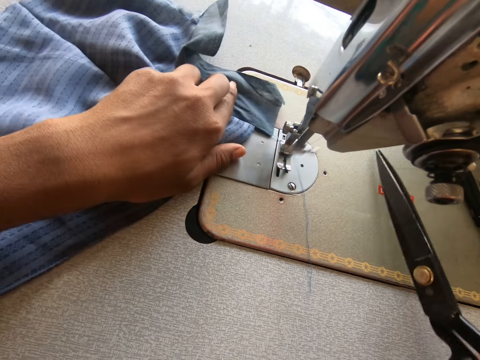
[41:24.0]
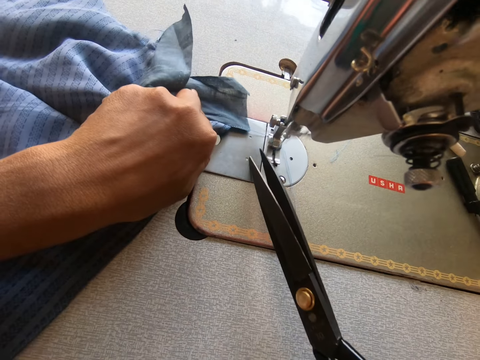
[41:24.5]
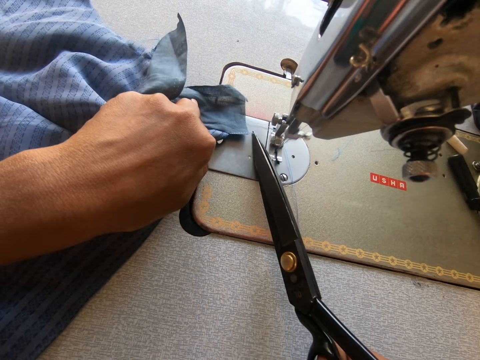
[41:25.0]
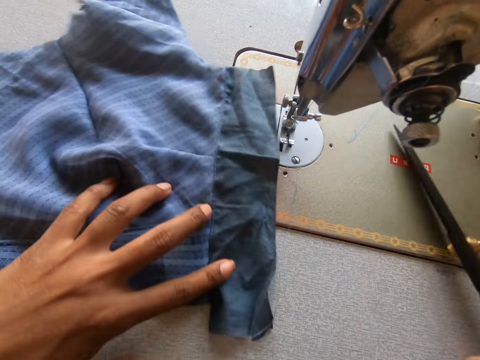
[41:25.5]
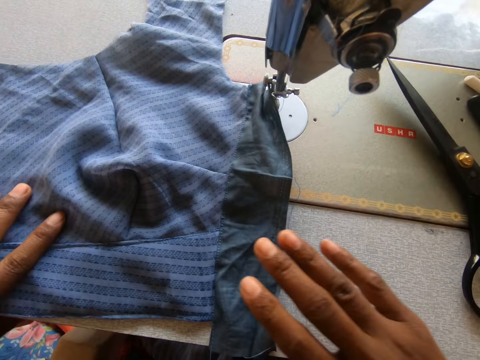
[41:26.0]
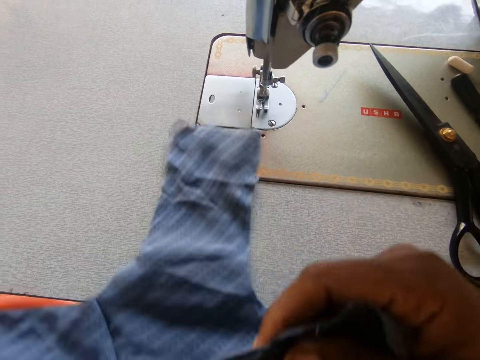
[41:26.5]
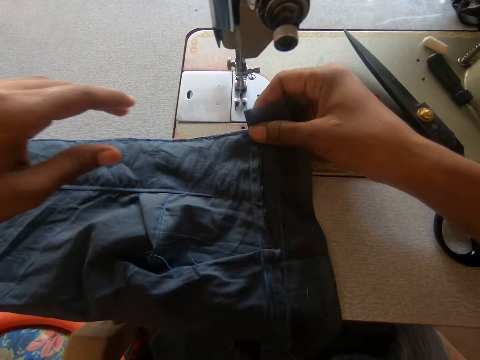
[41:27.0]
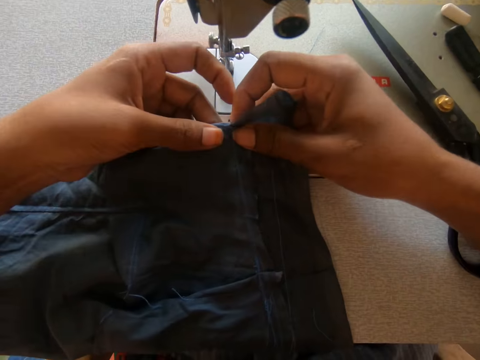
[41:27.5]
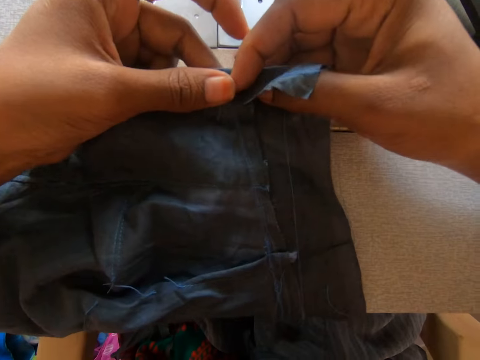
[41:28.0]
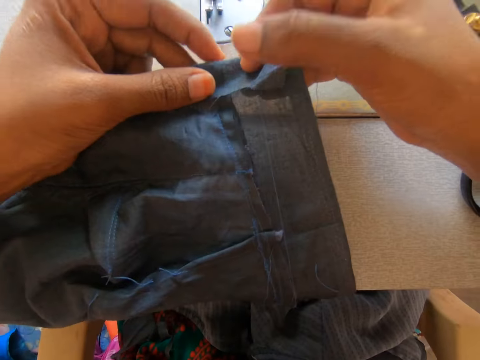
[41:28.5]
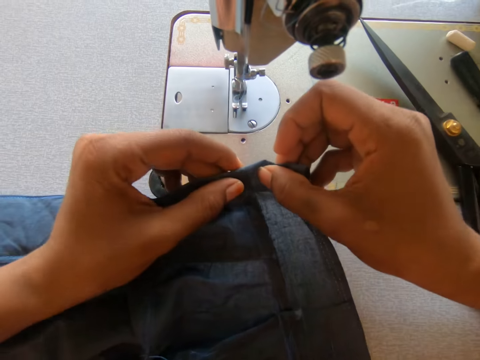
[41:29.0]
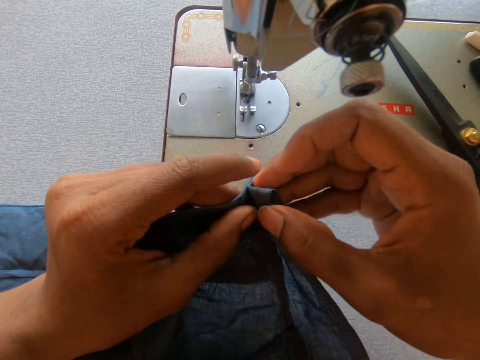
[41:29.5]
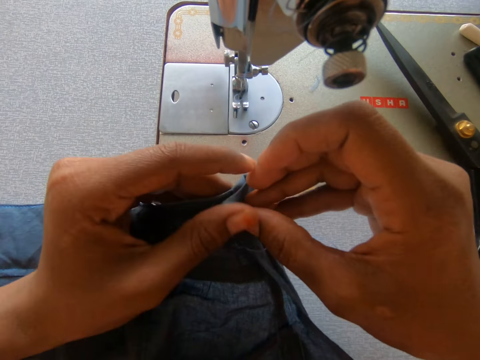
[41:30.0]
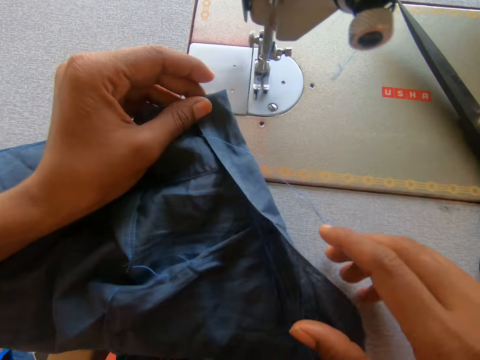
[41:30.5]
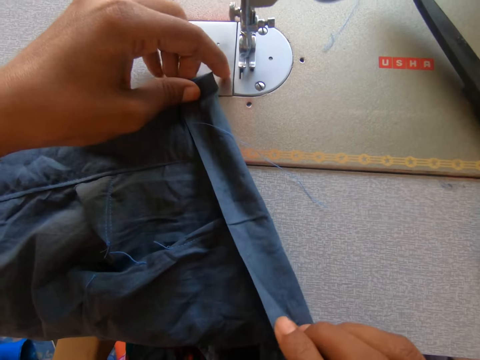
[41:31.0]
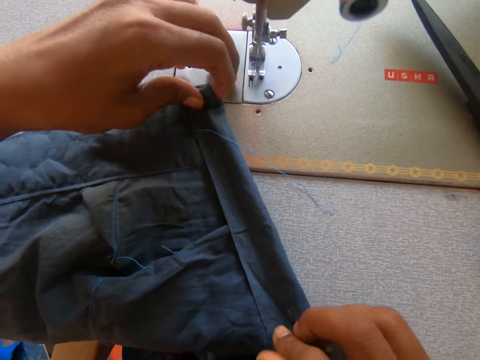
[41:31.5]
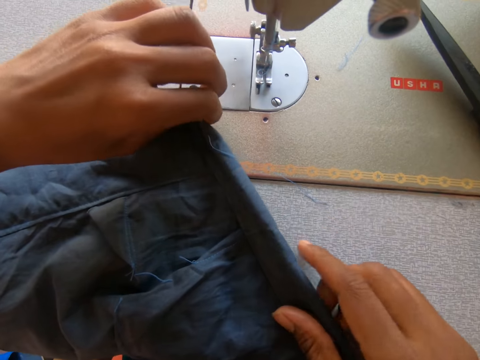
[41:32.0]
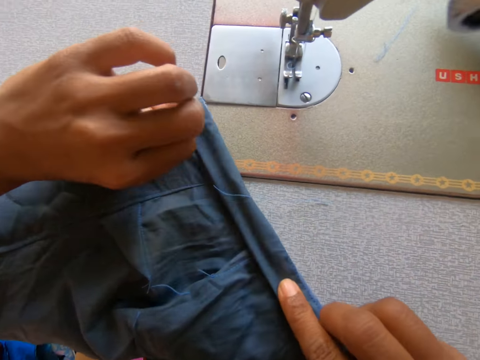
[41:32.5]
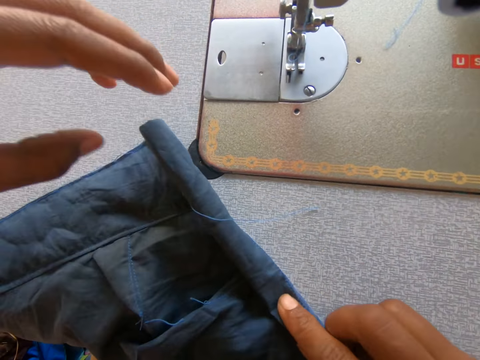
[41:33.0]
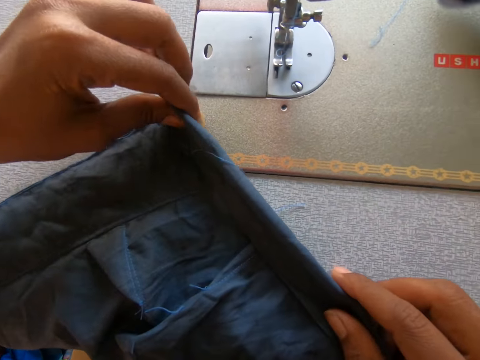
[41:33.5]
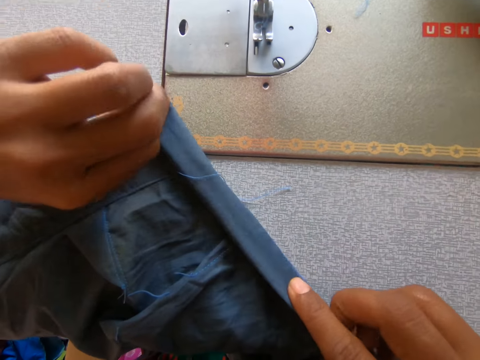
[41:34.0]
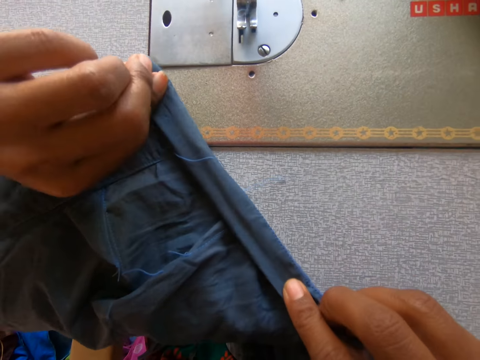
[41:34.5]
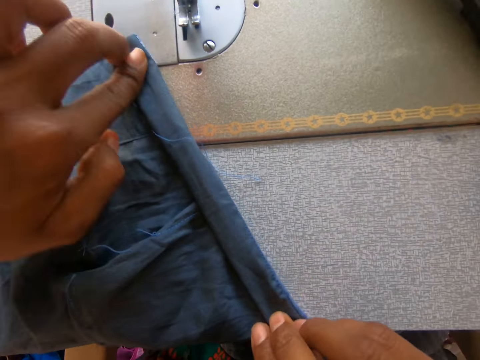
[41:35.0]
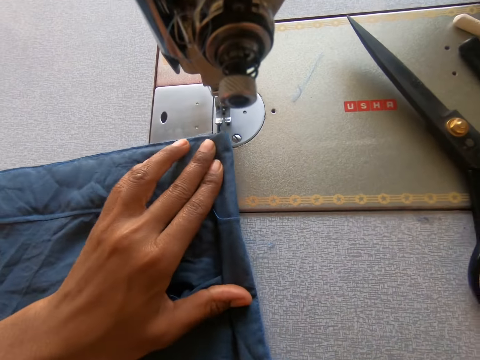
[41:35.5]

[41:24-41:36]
The camera wearer picks up the pair of scissors on the sewing machine. She cuts off the thread from the cloth with the pair of scissors and drops the pair of scissors on the sewing machine. She flips a garment on the sewing machine. She folds the lining of the cloth with her hands.

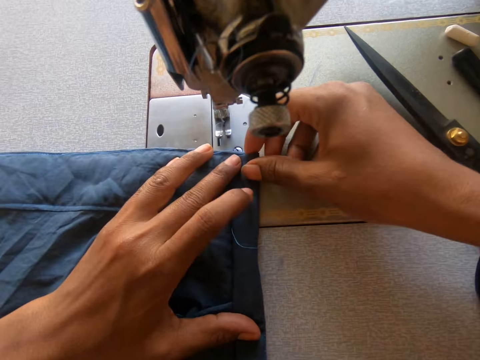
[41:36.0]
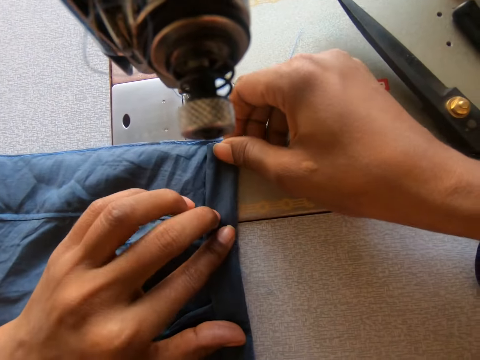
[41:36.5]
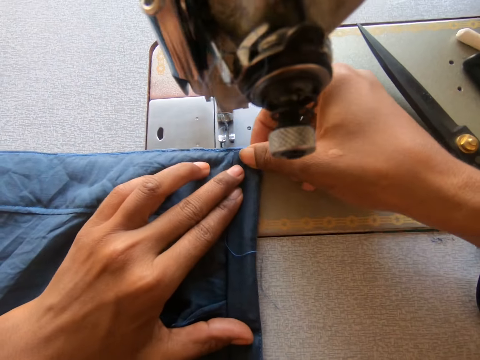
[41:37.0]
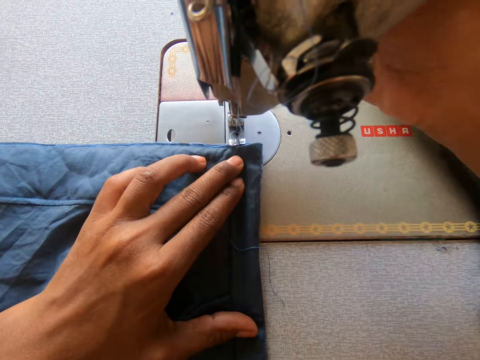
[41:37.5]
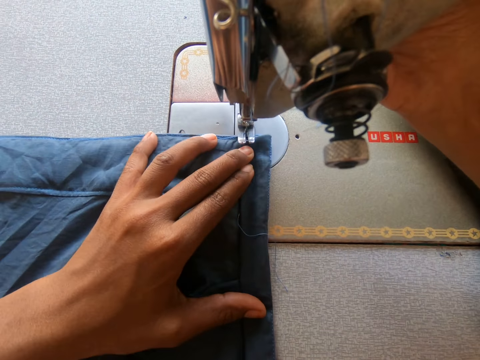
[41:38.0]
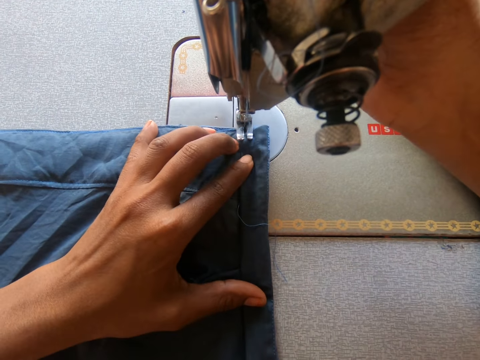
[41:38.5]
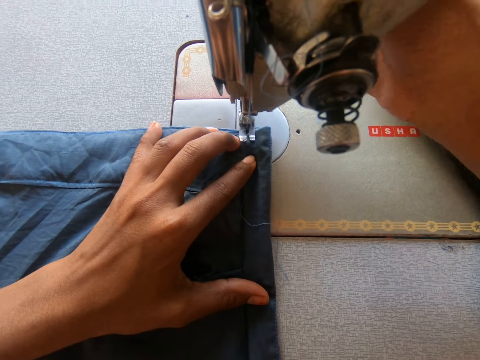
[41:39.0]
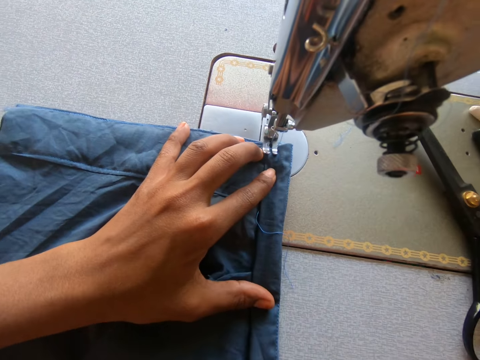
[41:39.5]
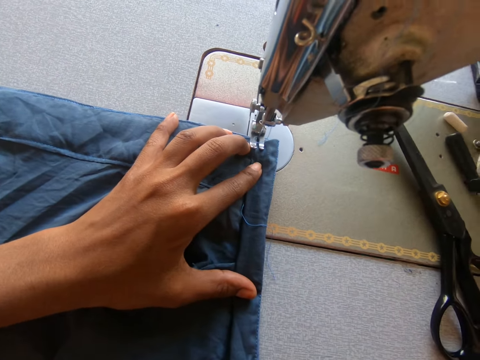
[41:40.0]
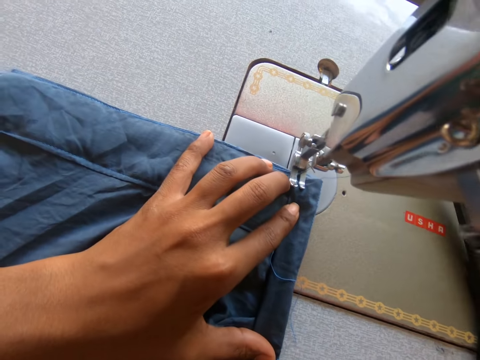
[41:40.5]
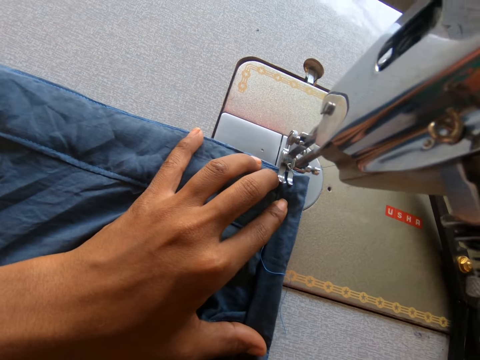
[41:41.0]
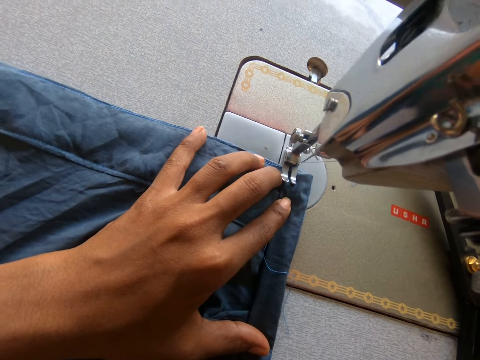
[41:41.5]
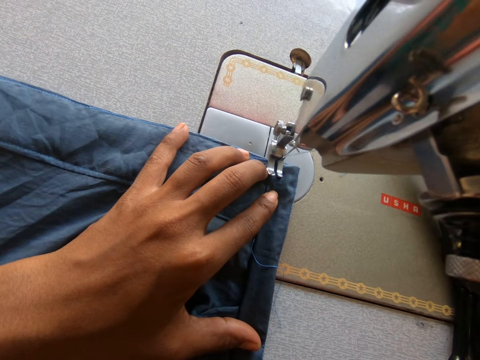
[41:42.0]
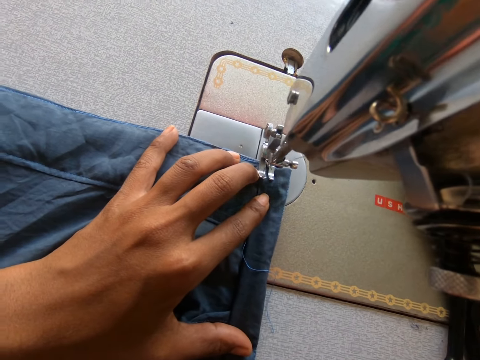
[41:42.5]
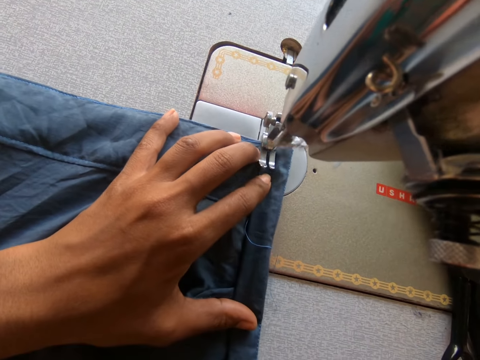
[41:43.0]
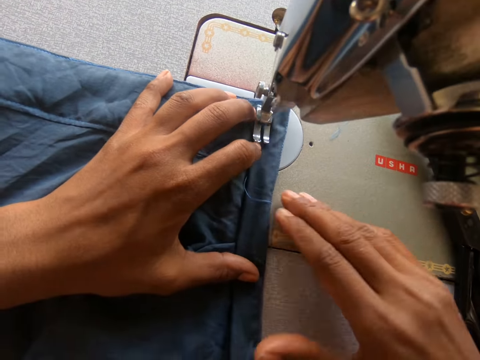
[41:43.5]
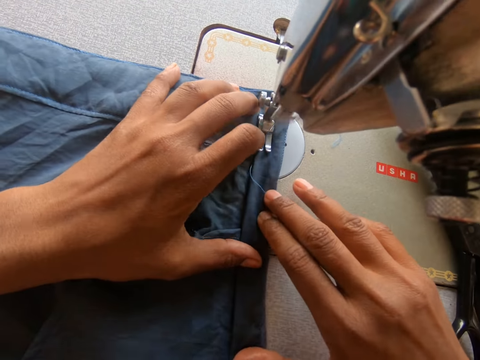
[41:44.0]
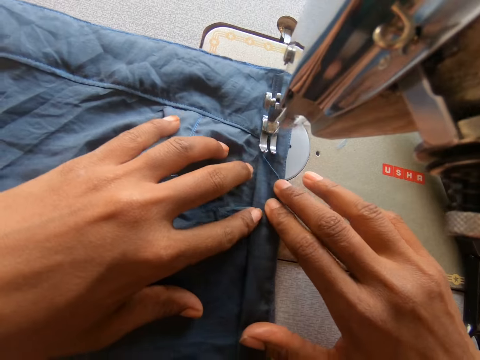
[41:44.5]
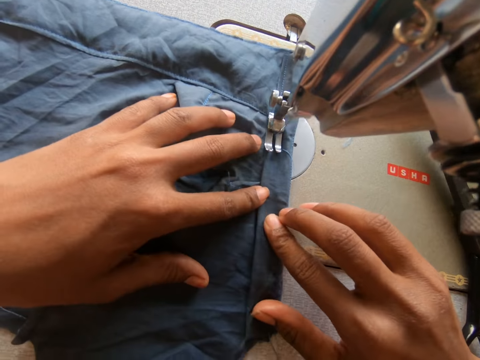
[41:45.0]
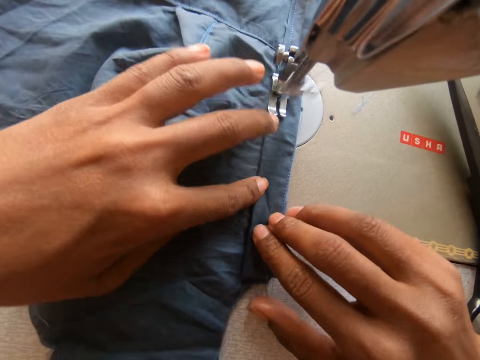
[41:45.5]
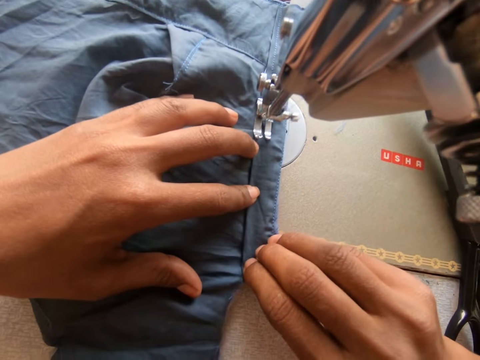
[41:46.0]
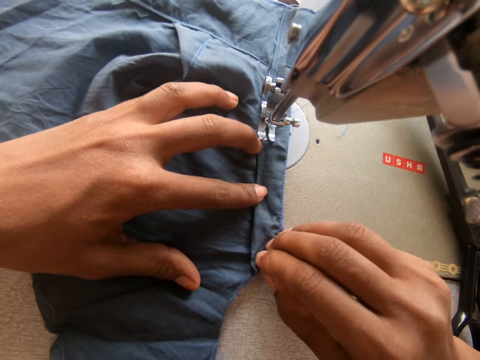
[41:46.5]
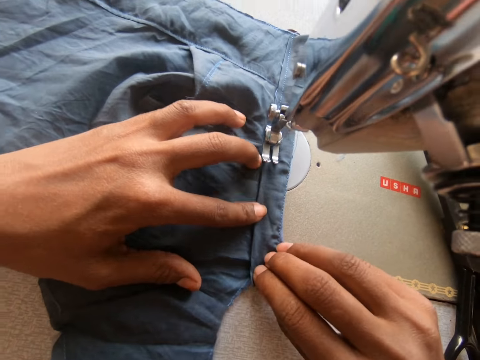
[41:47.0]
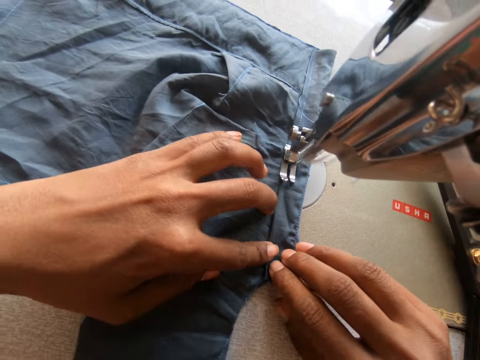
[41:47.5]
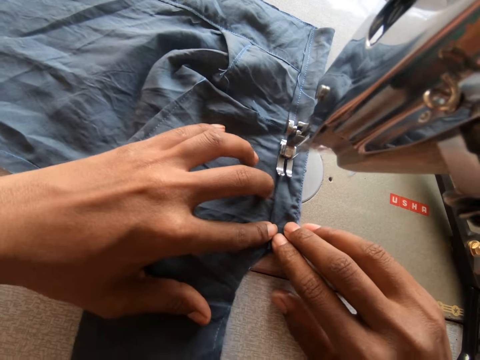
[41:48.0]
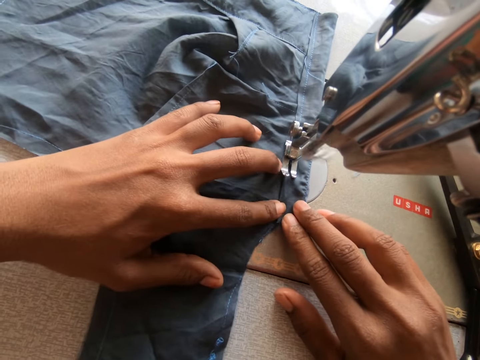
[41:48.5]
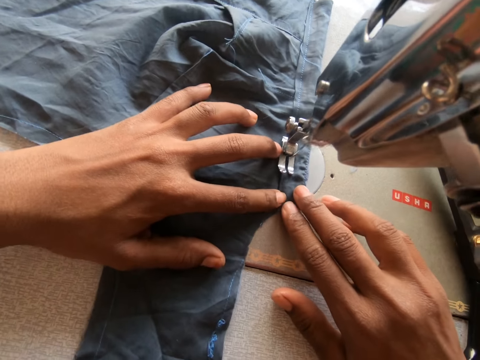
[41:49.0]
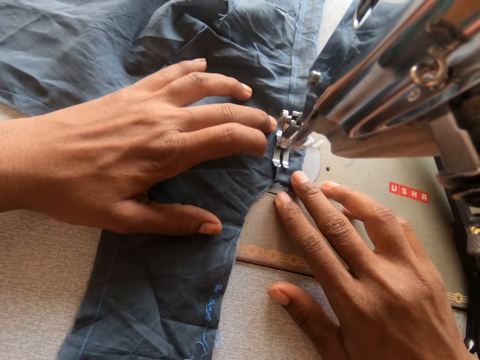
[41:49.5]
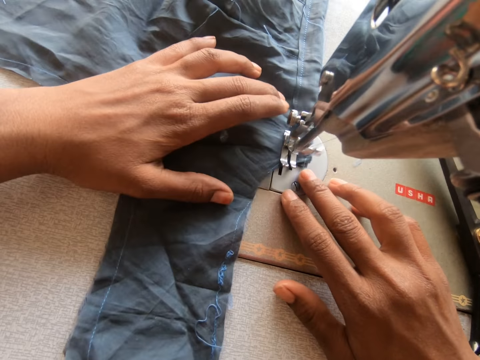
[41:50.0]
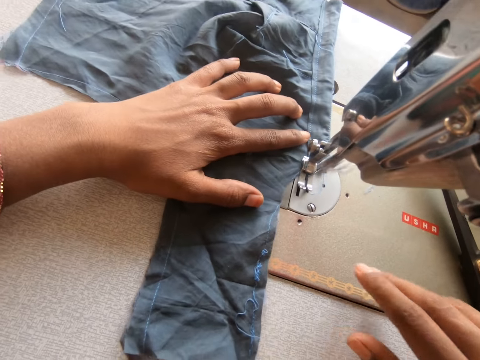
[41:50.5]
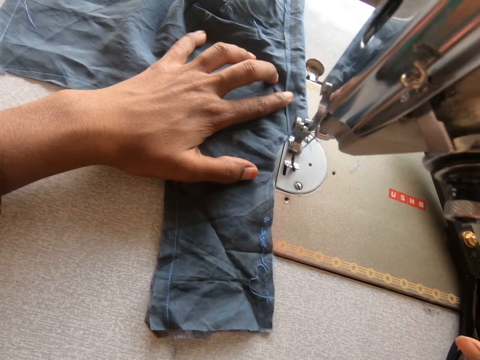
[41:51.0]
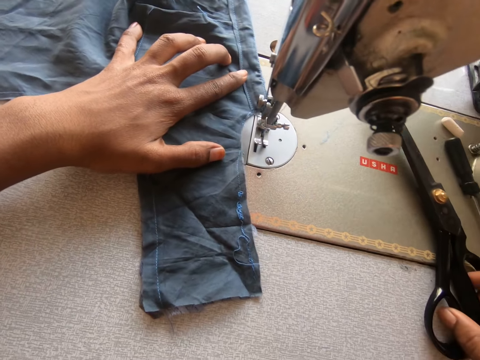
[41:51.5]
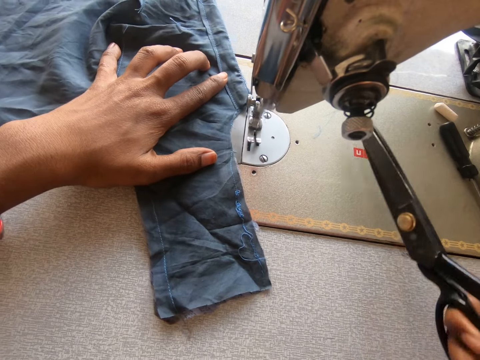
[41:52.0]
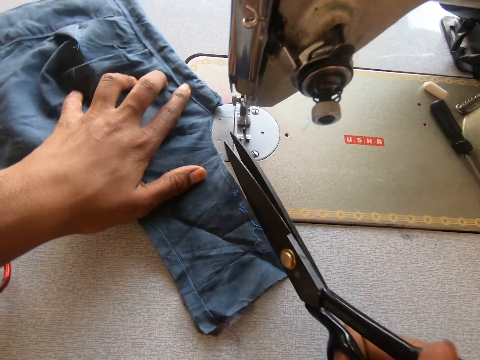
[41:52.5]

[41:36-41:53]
The camera wearer lowers the presser foot. They sew the cloth with the sewing machine. They pick up the pair of scissors on the sewing machine.
